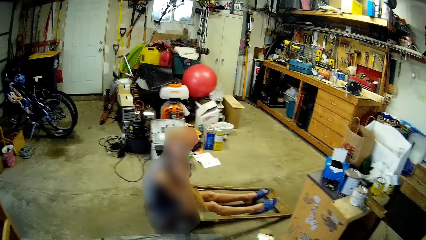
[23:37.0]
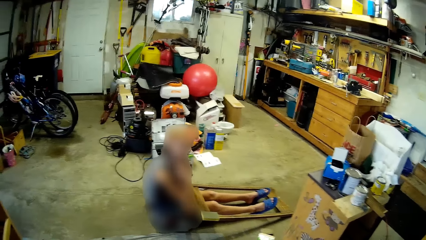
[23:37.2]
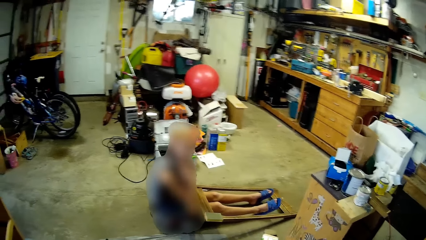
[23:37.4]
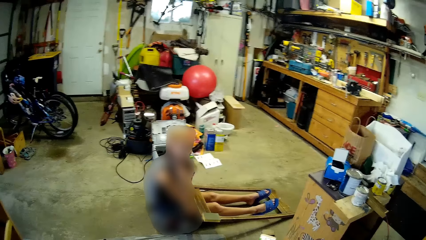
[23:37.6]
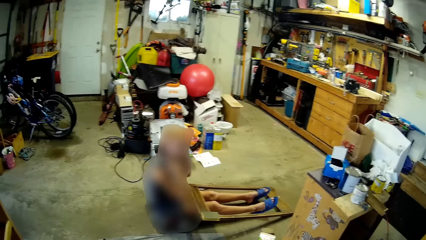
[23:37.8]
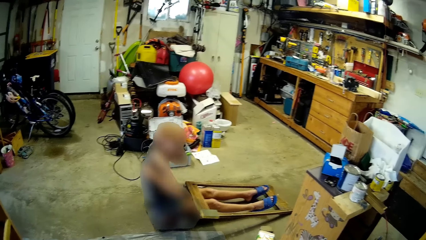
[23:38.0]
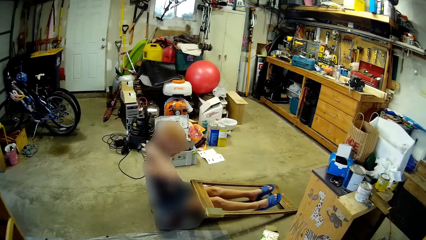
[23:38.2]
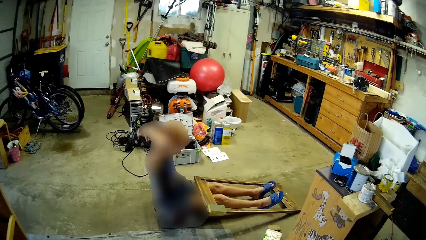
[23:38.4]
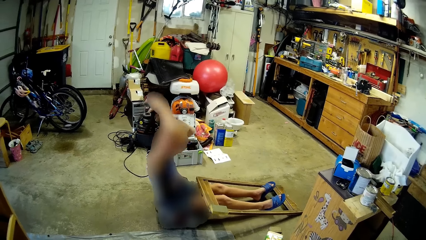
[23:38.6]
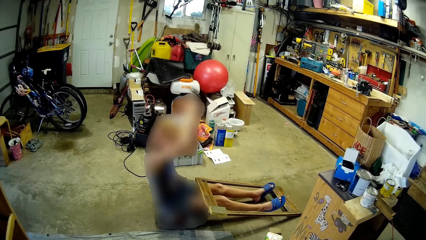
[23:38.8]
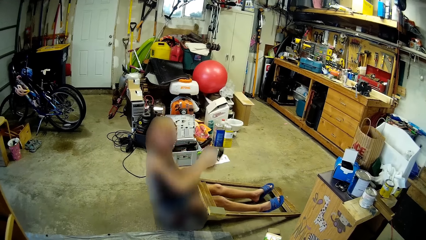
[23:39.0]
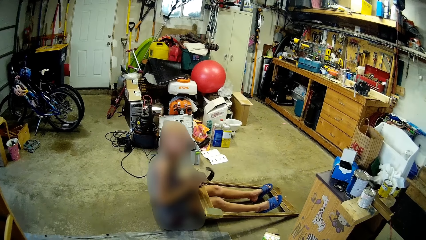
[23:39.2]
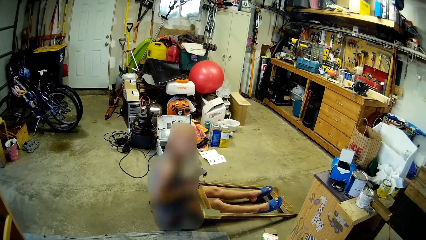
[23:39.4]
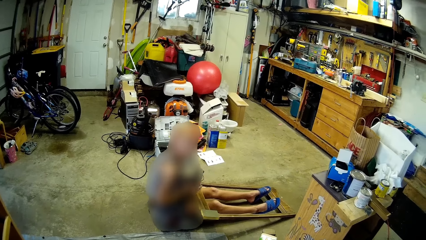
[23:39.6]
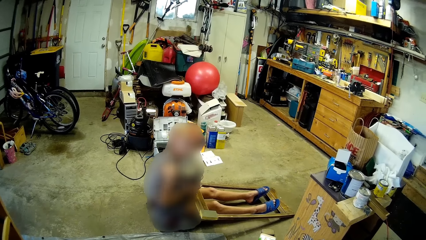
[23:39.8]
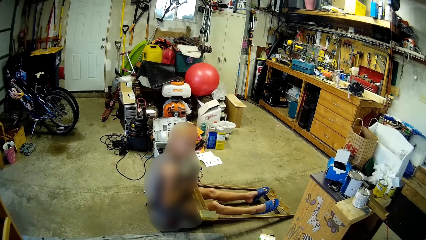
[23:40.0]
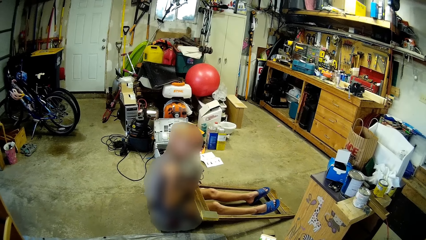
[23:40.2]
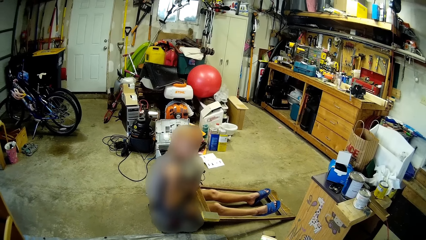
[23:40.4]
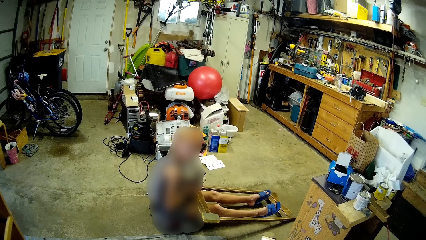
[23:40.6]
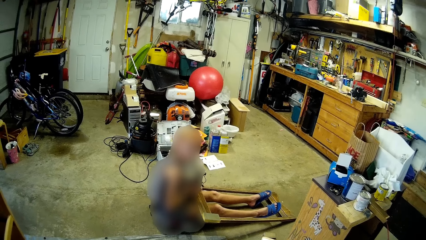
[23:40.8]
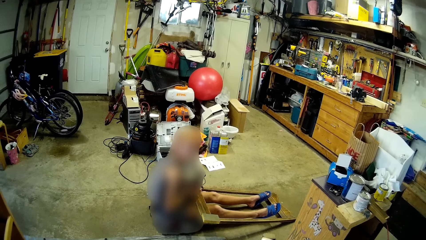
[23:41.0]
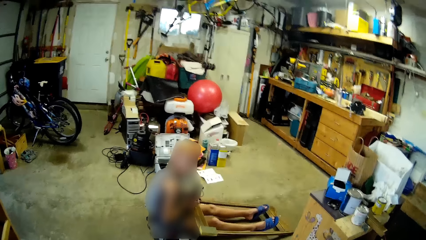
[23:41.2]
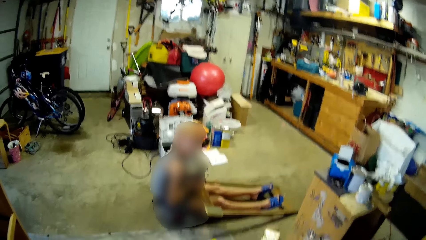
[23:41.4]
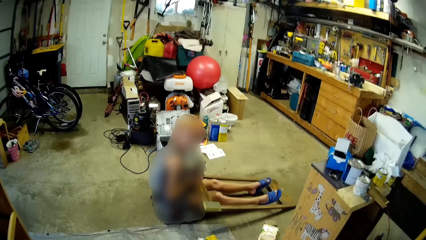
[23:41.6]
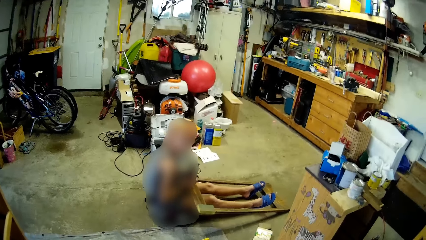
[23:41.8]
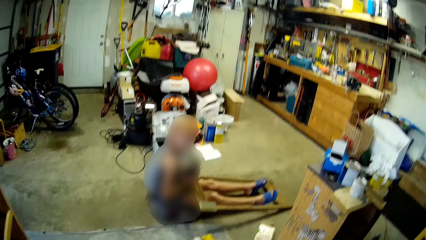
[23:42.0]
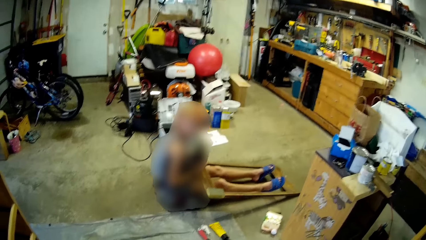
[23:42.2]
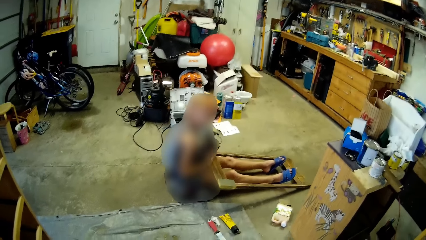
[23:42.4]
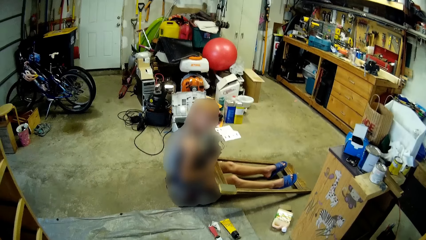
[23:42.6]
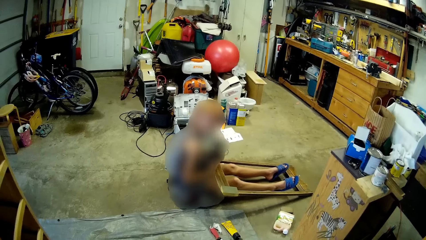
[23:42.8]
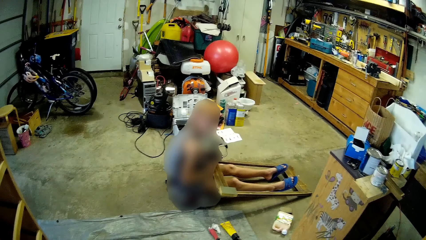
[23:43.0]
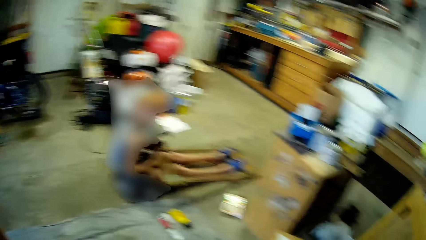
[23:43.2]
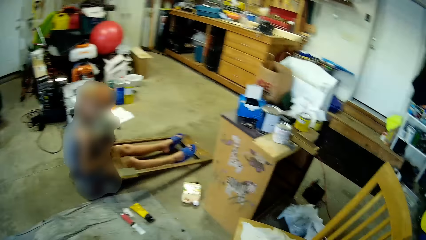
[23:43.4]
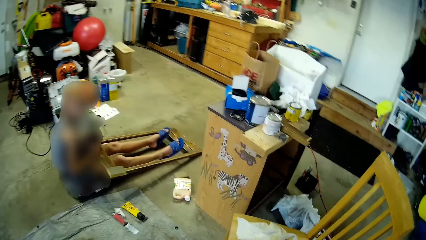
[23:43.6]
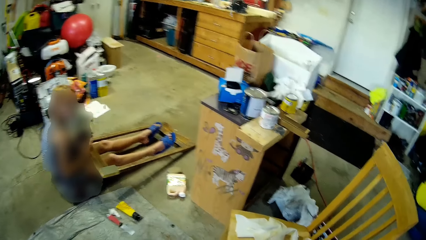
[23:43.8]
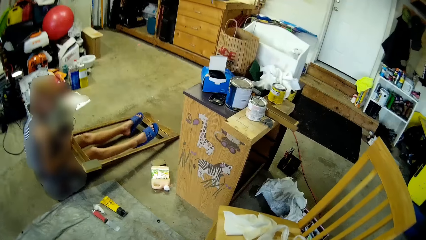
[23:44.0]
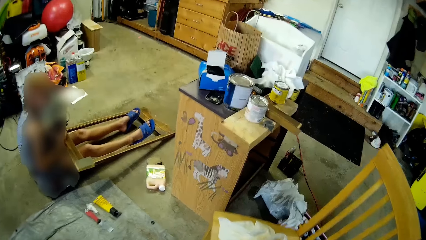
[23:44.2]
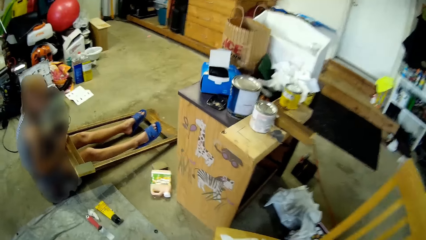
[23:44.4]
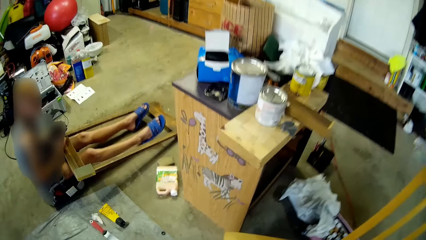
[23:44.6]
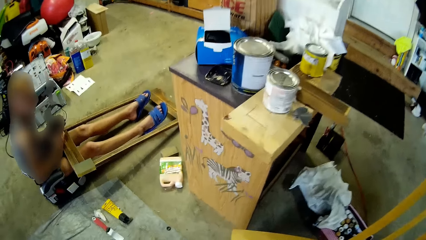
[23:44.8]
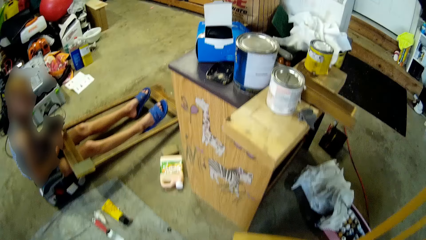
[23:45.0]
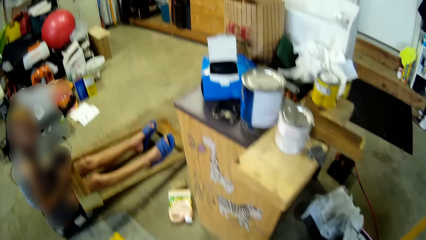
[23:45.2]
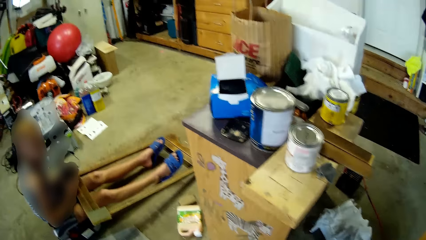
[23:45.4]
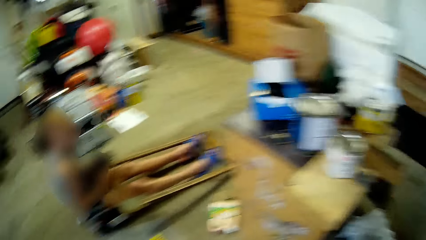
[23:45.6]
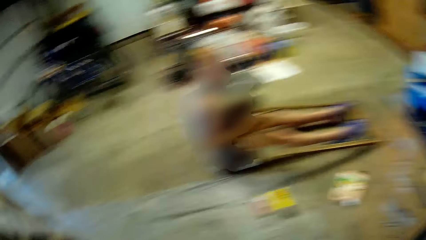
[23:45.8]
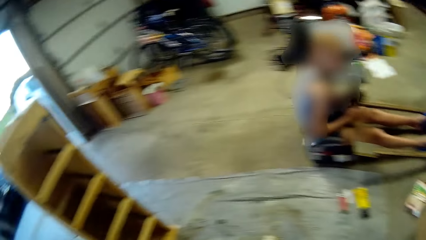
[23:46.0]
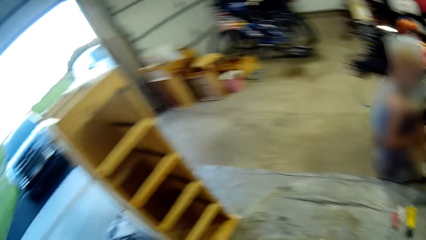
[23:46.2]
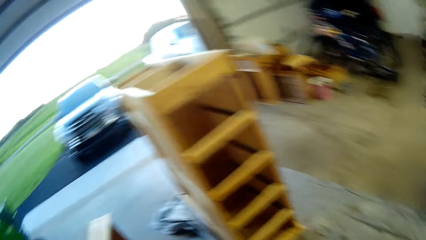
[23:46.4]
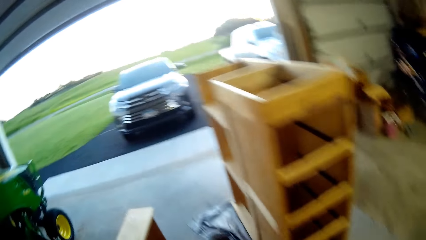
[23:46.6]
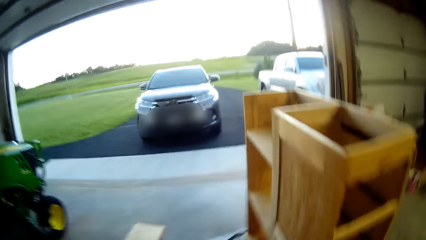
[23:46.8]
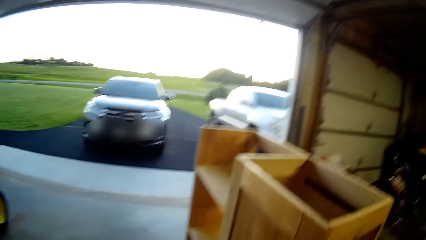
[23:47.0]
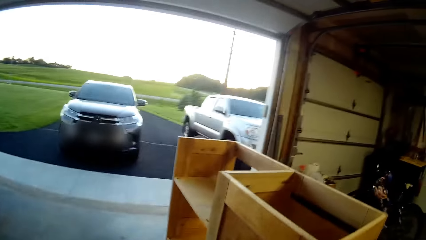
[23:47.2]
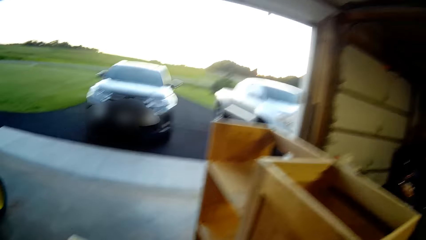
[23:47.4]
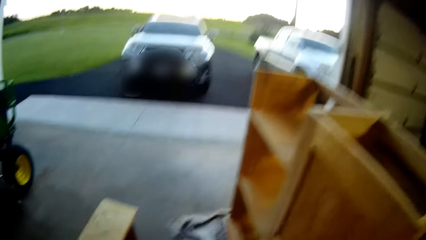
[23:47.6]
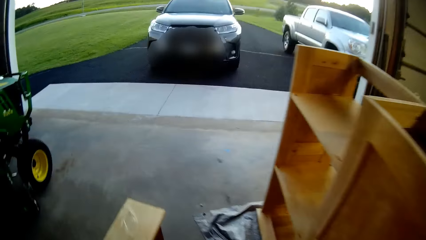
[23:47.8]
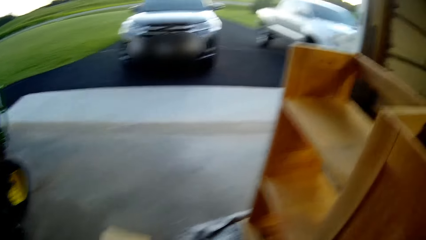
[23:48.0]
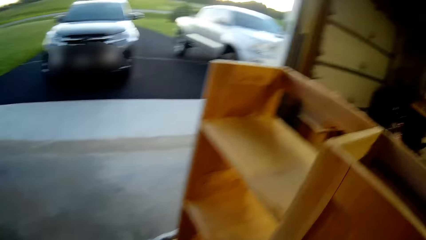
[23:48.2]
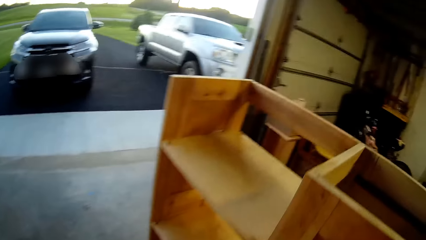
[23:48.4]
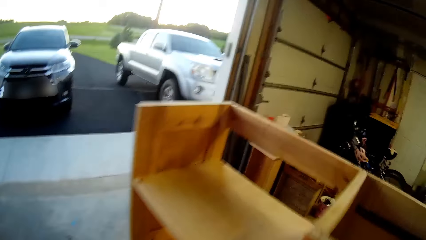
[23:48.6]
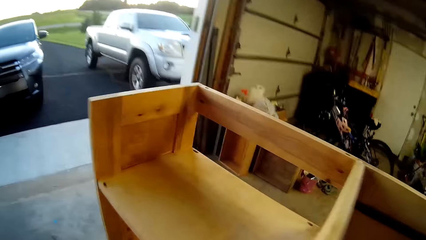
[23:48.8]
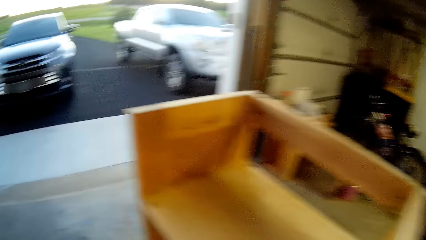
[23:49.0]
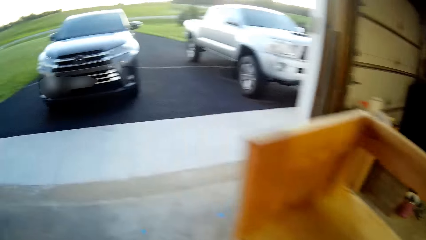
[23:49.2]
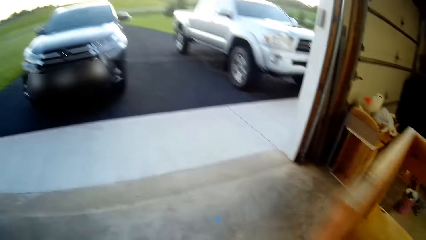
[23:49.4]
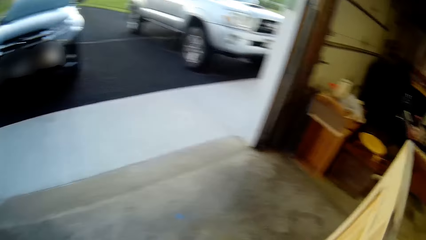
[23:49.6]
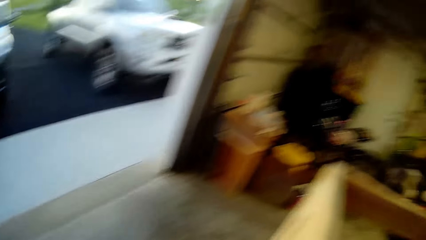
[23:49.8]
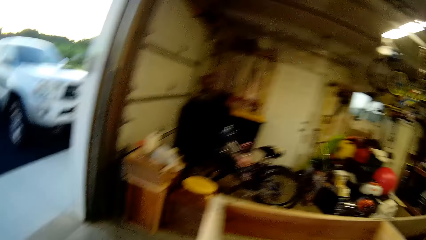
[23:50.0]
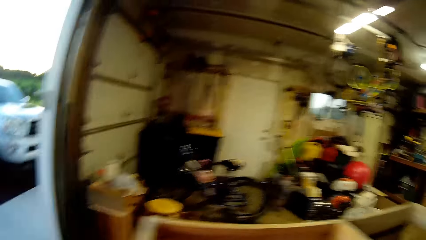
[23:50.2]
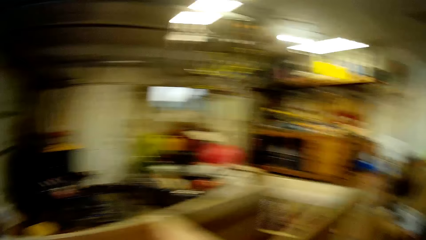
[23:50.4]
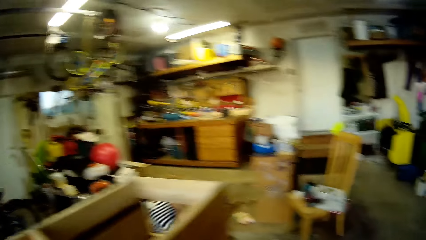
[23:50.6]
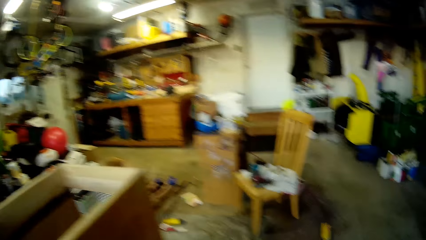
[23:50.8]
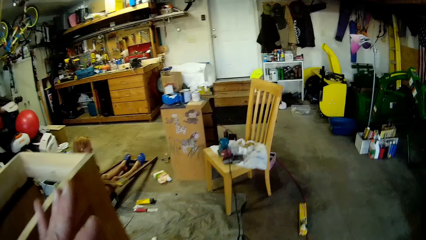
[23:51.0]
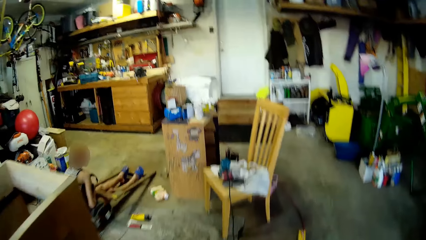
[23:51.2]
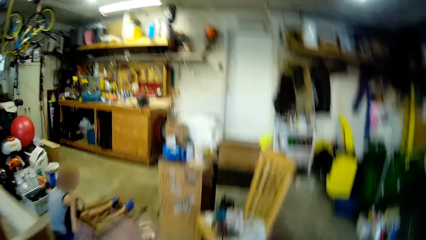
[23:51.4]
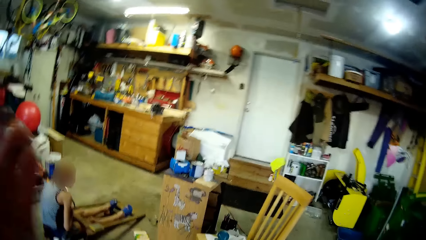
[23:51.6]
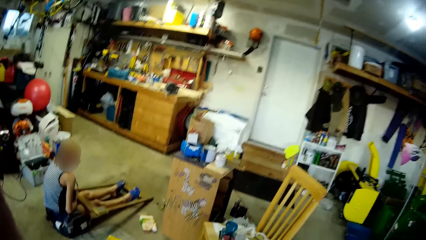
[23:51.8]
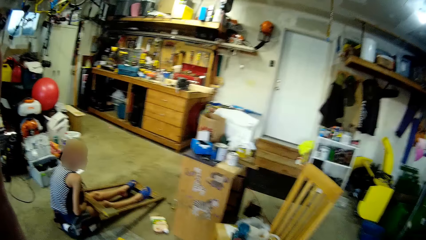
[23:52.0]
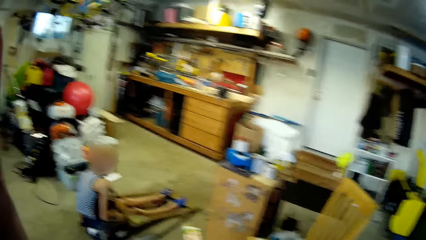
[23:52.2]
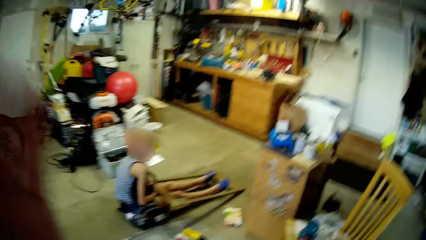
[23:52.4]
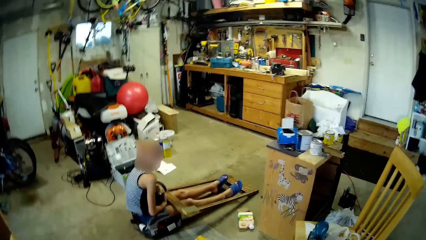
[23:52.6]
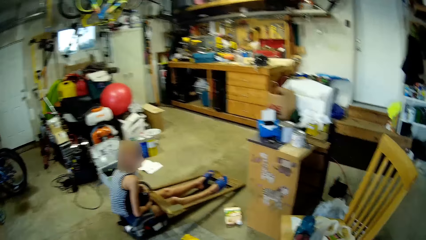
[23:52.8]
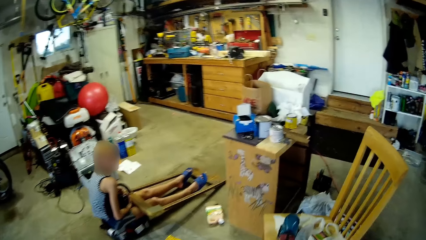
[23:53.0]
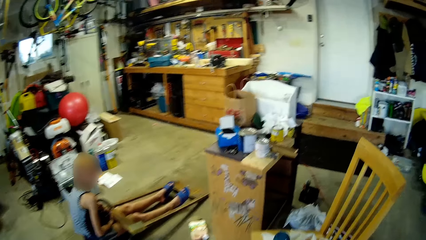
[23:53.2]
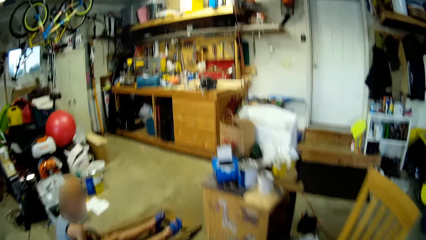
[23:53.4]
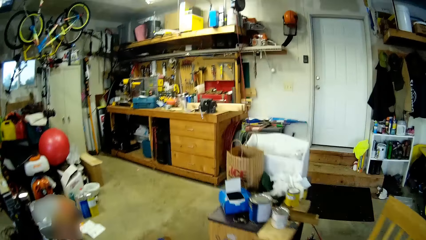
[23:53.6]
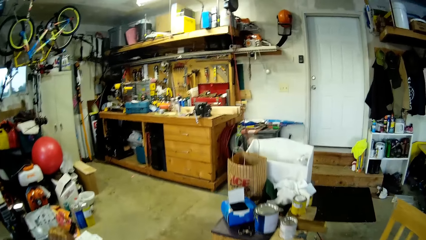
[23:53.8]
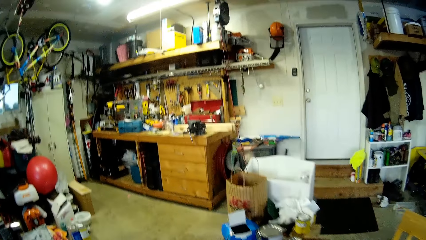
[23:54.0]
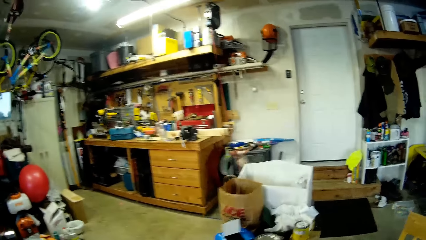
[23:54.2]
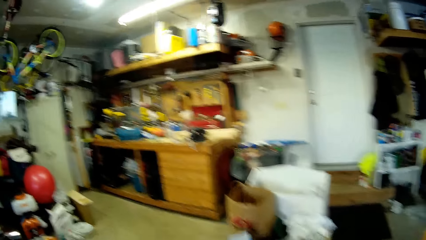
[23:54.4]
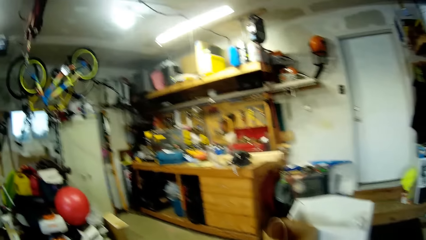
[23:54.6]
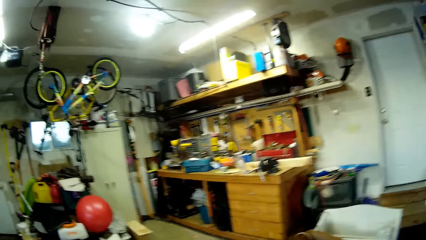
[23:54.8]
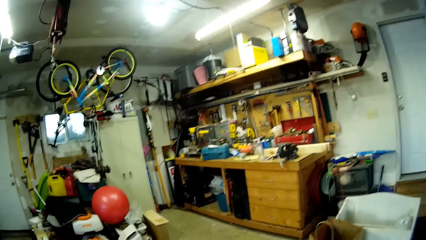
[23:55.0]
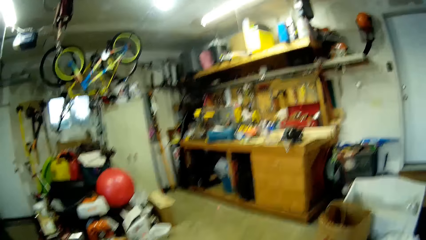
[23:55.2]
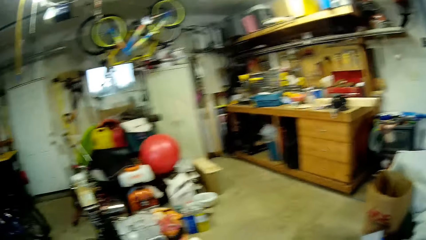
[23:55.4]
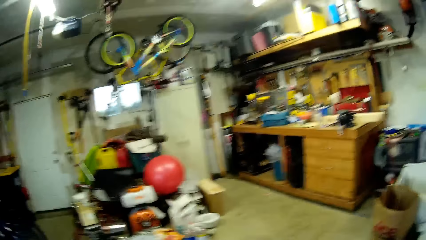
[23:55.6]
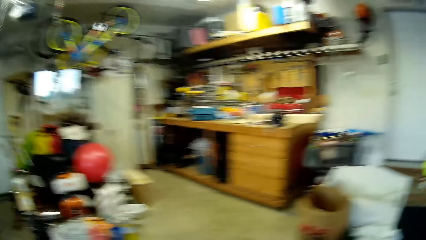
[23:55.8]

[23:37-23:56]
A girl removes her headphones. The camera wearer talks. They walk around and look around.
